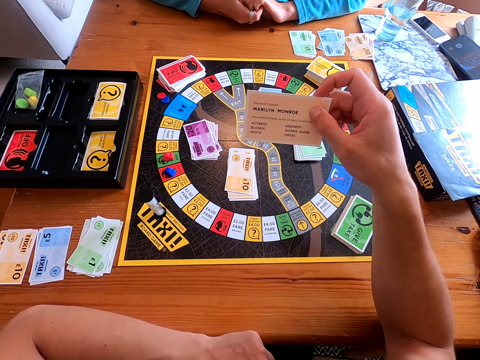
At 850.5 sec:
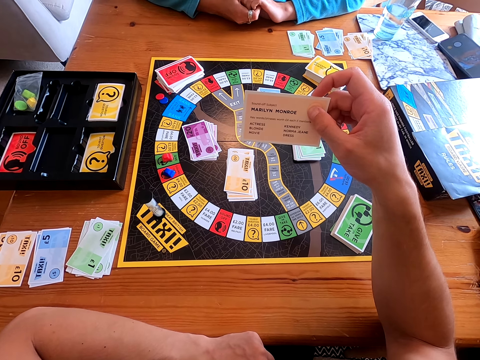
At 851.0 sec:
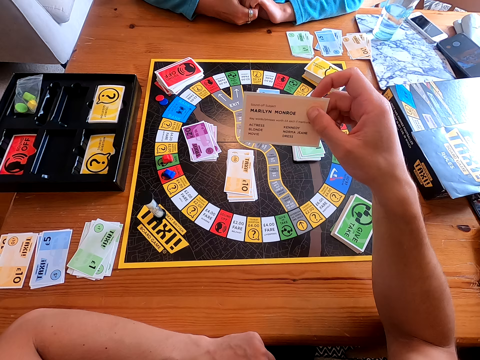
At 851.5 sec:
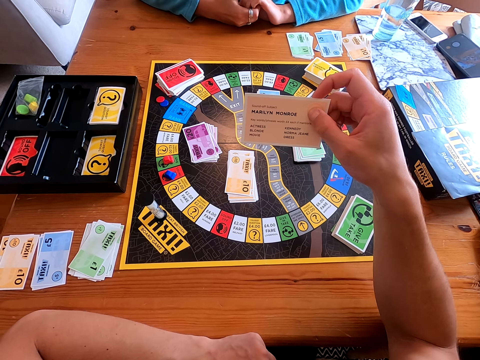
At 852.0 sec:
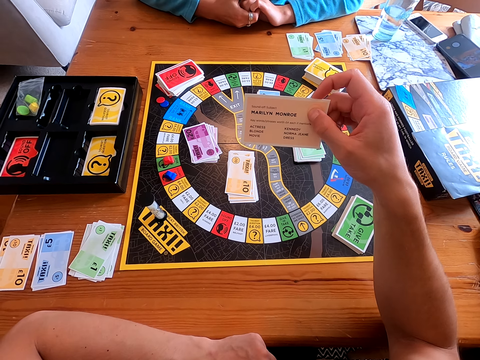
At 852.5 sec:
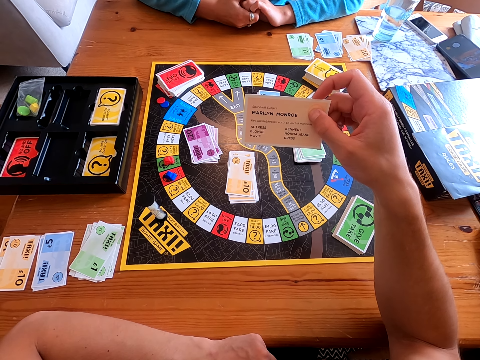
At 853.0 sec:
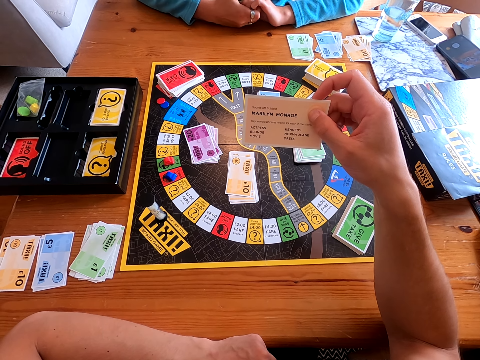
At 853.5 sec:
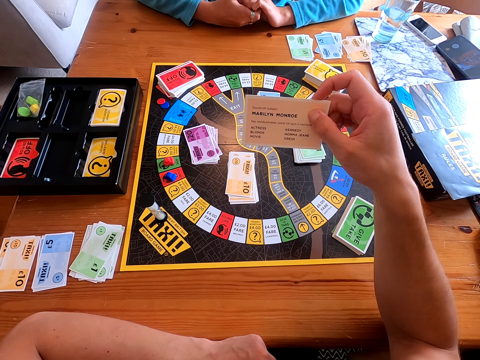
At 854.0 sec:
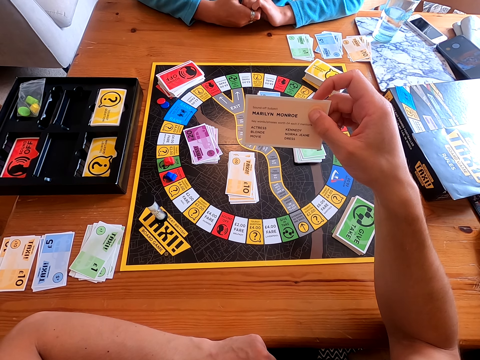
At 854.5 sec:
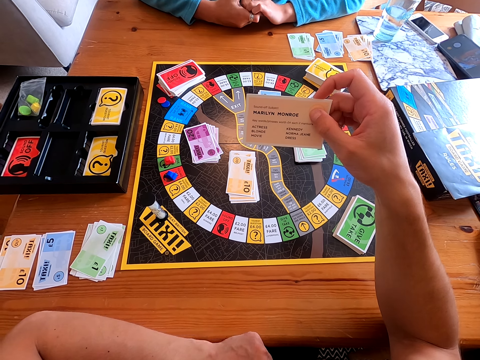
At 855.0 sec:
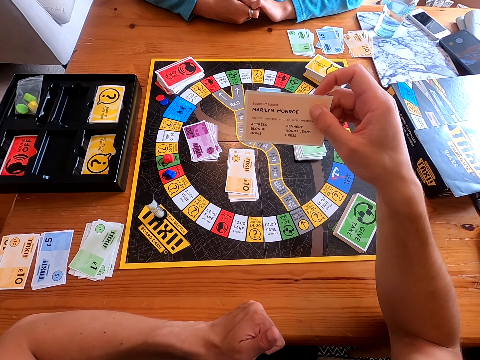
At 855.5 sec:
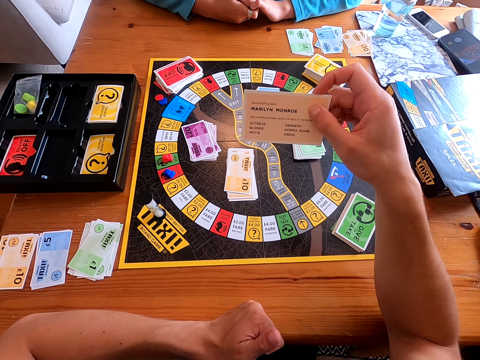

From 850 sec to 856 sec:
The camera wearer checks the card. A woman speaks to the camera wearer.

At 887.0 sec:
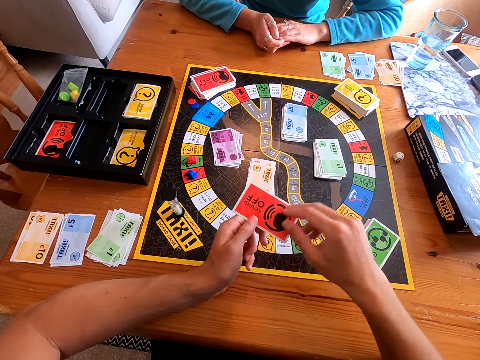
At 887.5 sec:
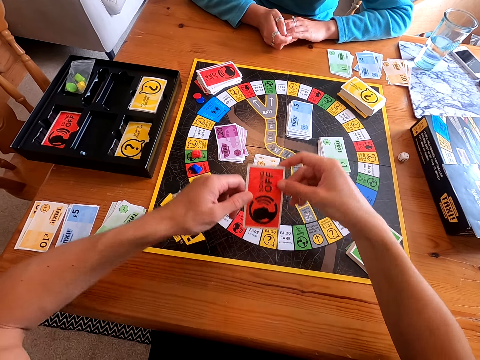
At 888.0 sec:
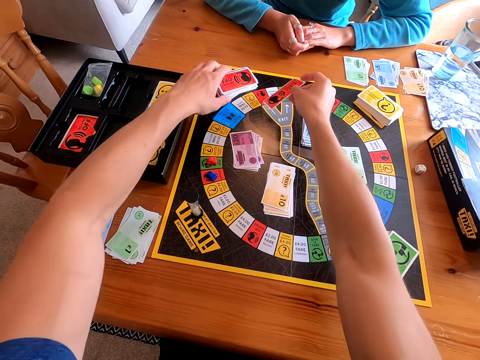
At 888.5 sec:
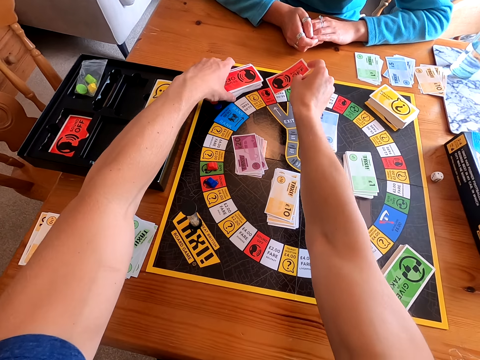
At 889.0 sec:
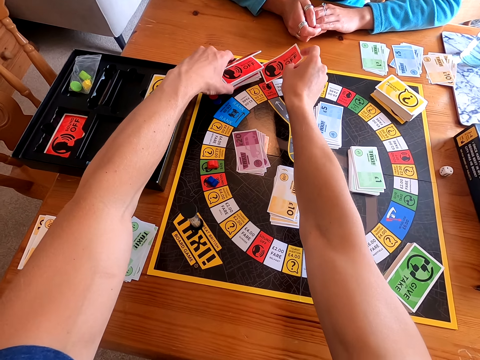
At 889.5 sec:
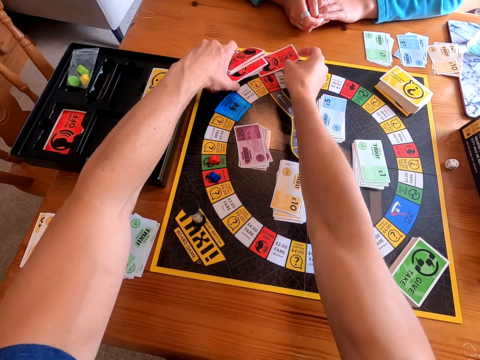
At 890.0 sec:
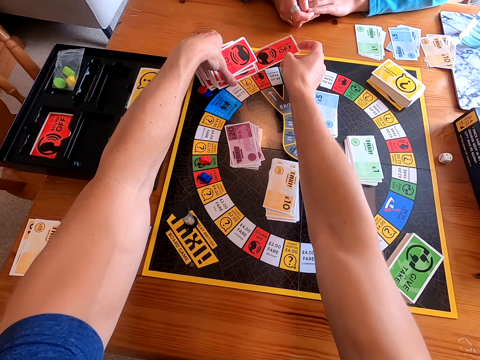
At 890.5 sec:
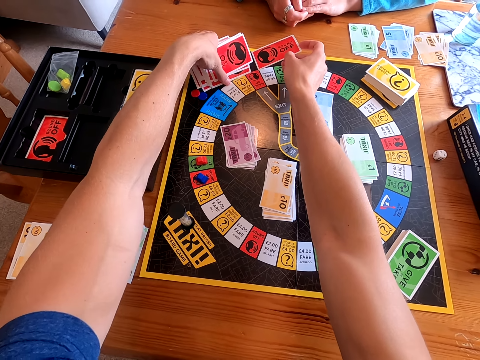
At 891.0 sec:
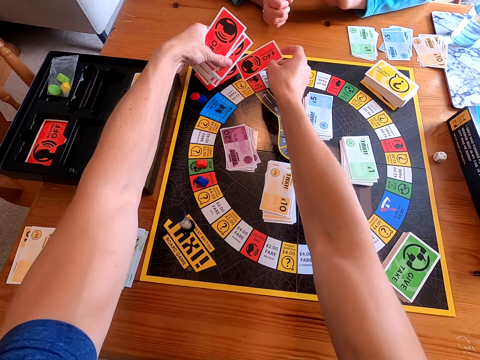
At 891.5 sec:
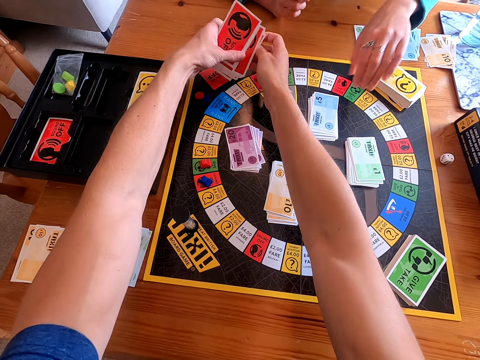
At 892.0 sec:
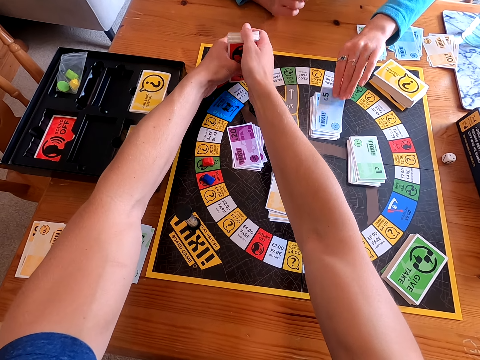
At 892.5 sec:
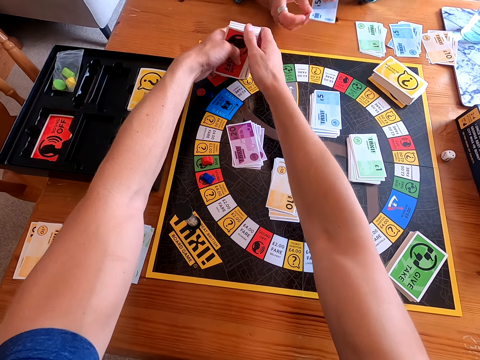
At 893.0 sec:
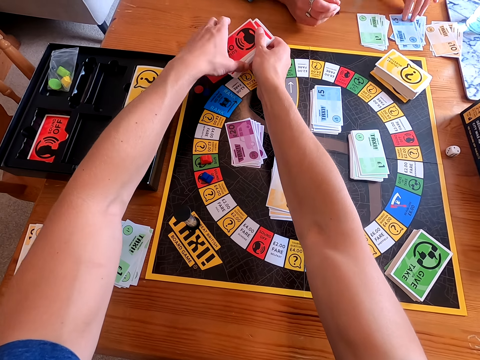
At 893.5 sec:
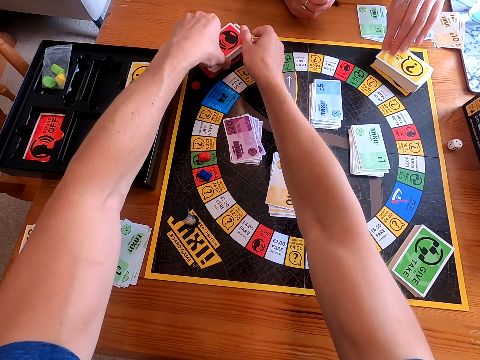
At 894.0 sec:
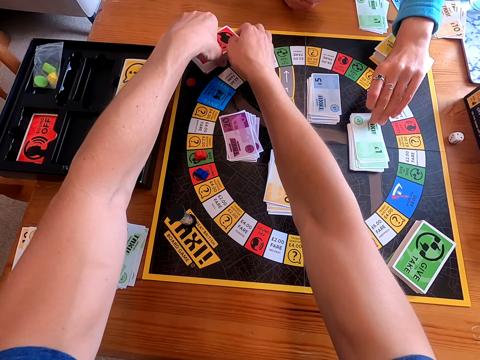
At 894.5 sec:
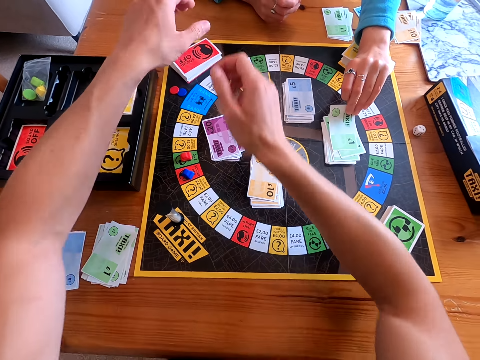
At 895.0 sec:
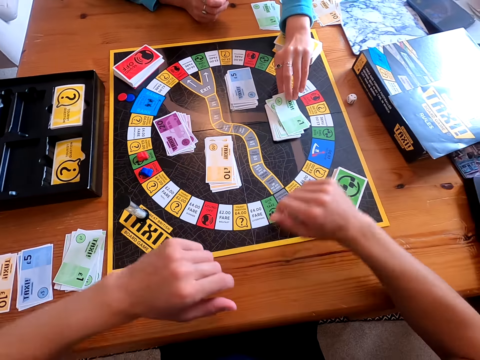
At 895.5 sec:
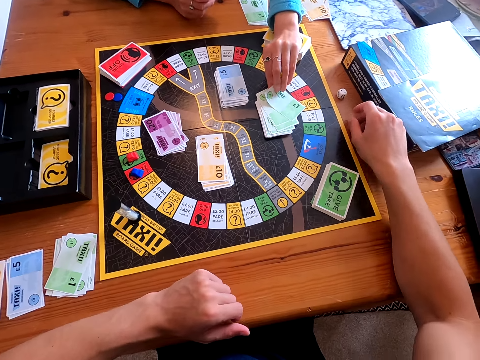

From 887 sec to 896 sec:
The camera wearer places the card on the taxi board. A woman picks a card from the taxi board, places the card on the table, and picks cards from the taxi board.

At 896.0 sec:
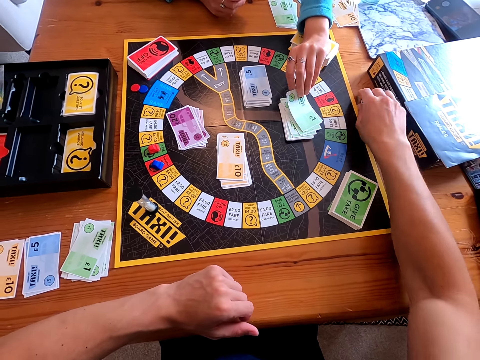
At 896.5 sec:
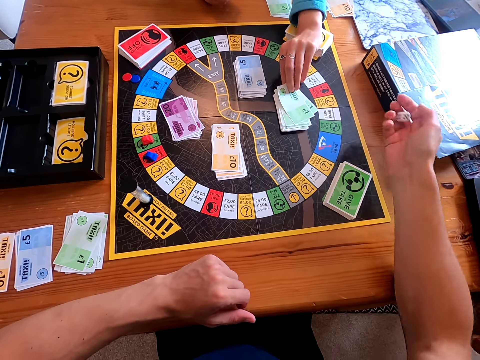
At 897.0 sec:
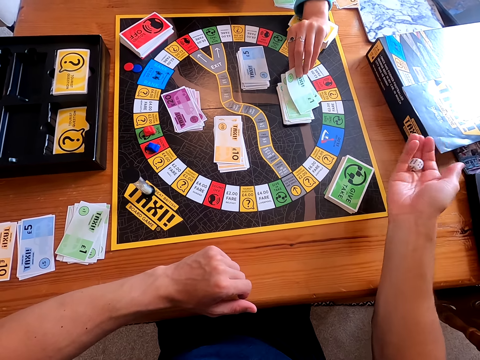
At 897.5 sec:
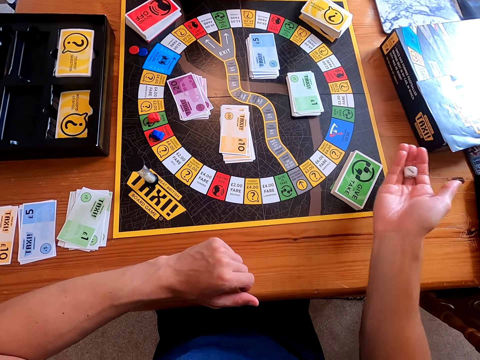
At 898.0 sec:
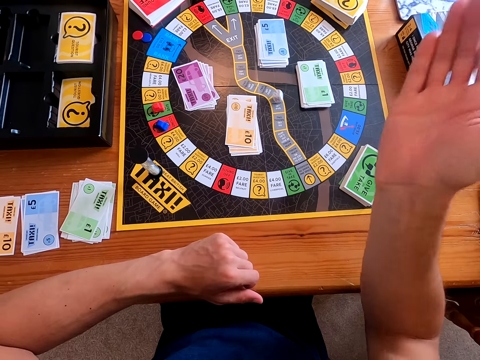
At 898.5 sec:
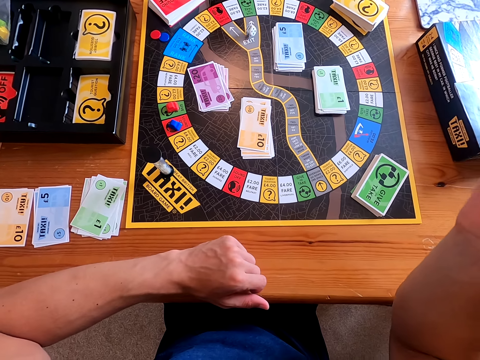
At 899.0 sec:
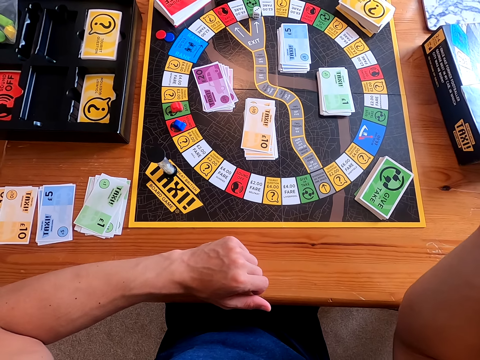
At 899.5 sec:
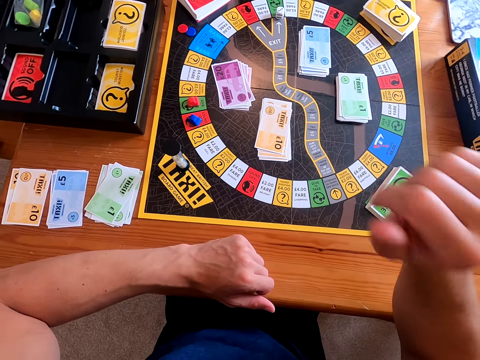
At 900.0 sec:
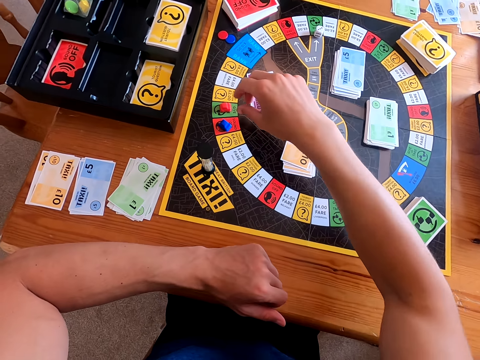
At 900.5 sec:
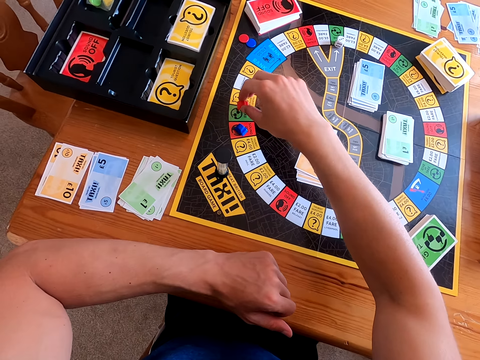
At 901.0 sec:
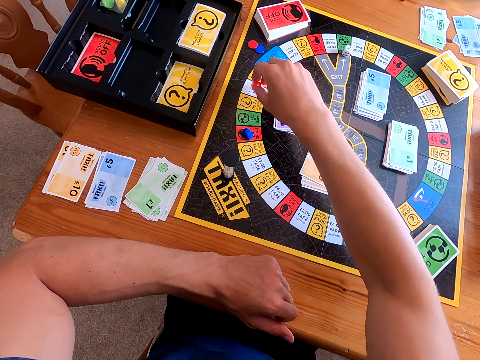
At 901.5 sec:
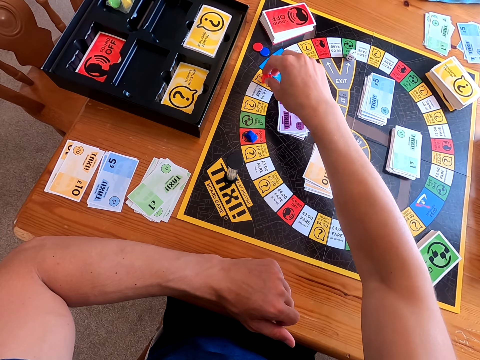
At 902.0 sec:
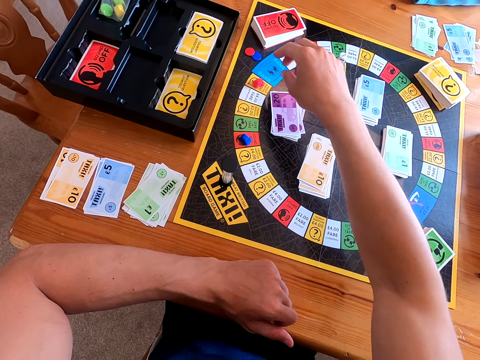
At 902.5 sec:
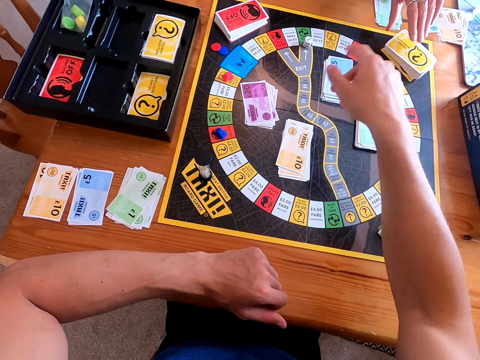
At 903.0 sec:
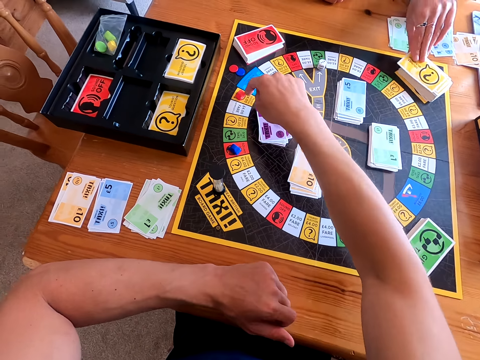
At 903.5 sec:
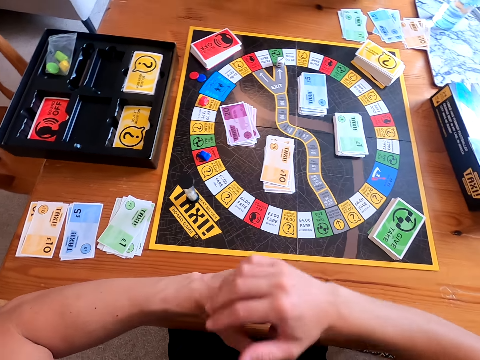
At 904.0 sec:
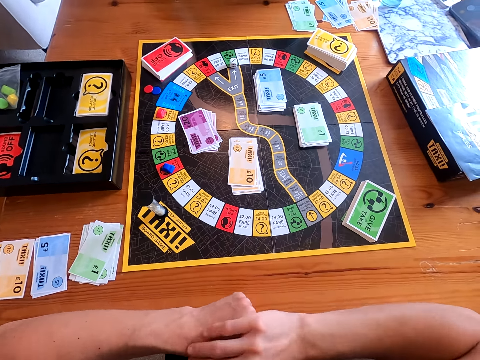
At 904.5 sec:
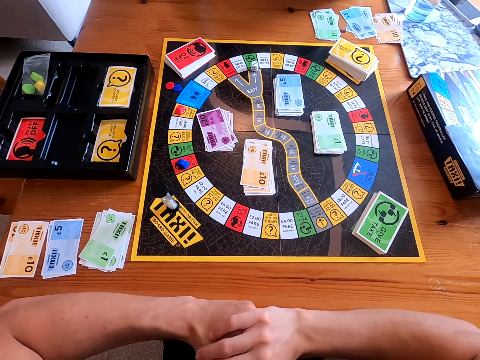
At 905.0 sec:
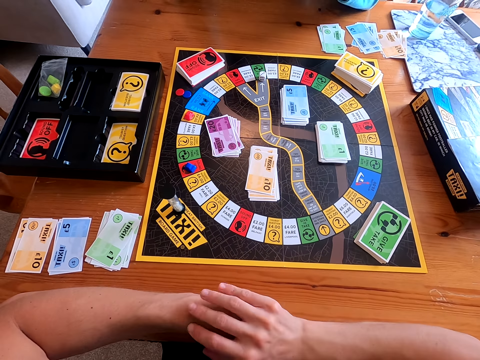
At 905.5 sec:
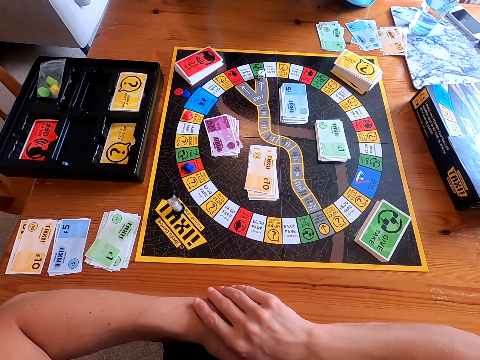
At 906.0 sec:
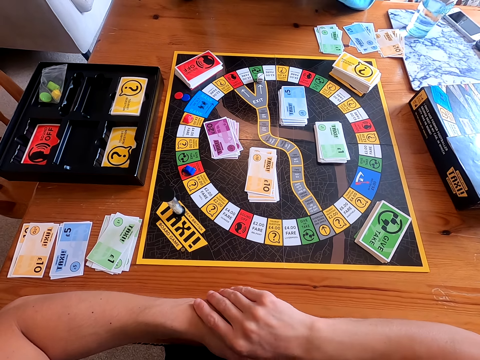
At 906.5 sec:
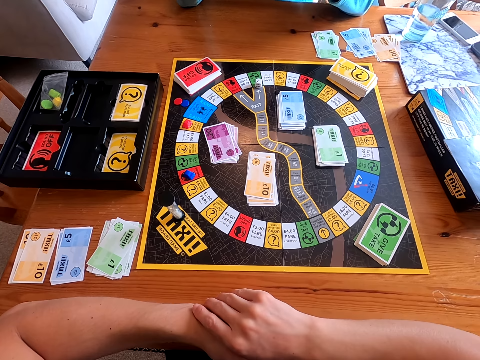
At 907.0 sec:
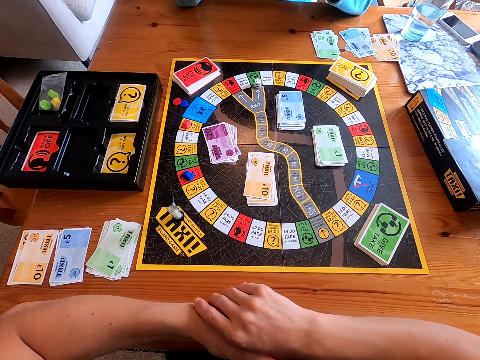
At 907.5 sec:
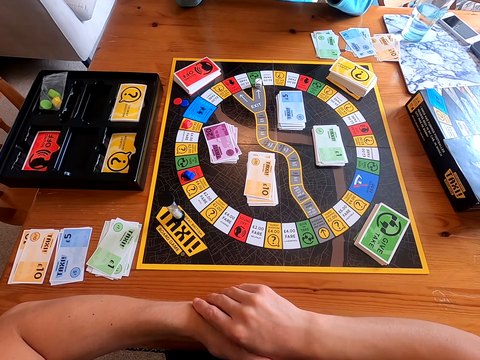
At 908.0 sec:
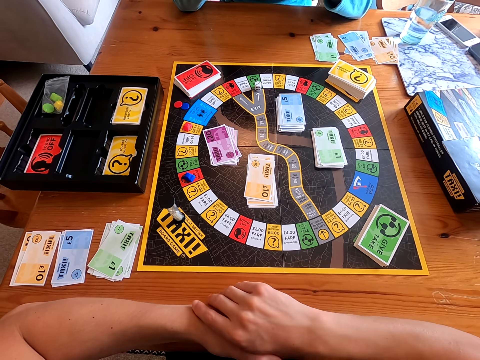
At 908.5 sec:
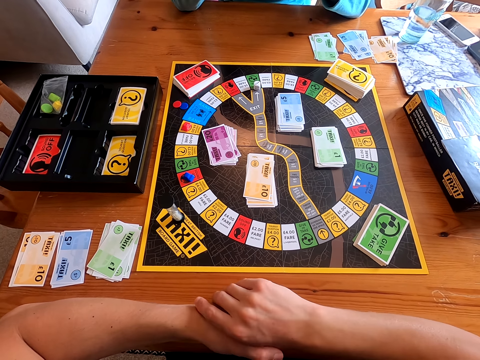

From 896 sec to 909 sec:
The camera wearer picks a dice from the table, rolls the dice in his hand, throws the dice on the taxi board, and moves the piece on the taxi board. A woman picks a card from the taxi board. She reads the question on the card.
